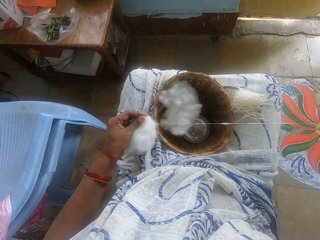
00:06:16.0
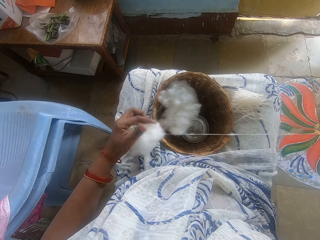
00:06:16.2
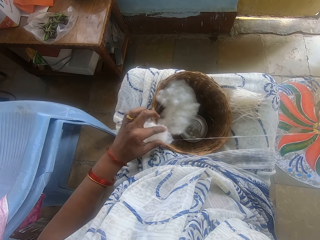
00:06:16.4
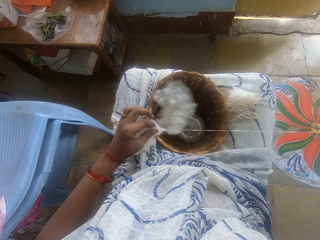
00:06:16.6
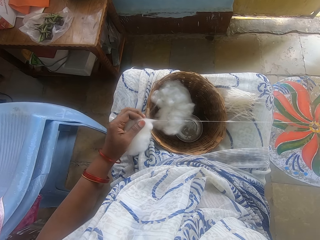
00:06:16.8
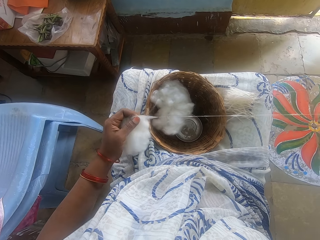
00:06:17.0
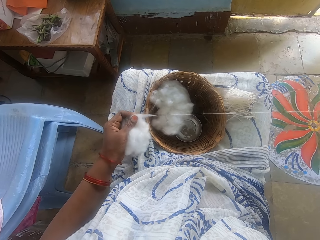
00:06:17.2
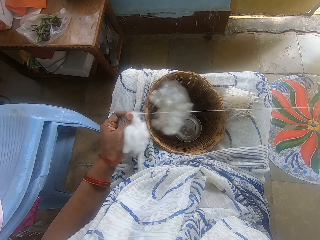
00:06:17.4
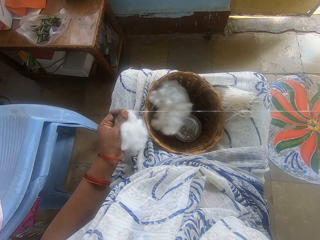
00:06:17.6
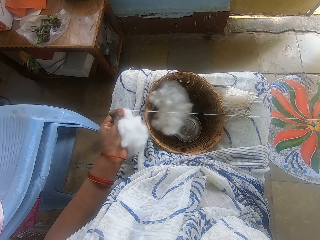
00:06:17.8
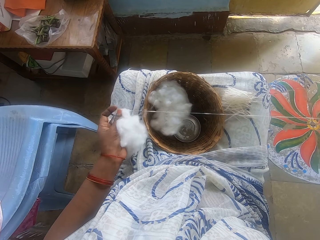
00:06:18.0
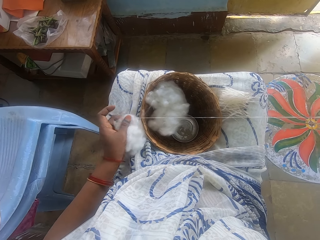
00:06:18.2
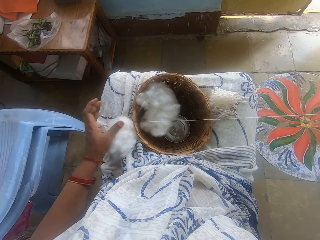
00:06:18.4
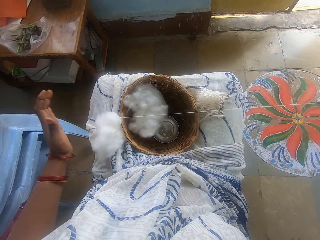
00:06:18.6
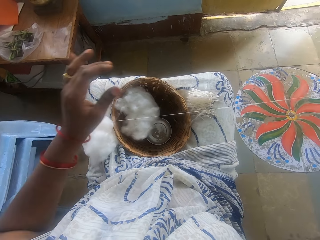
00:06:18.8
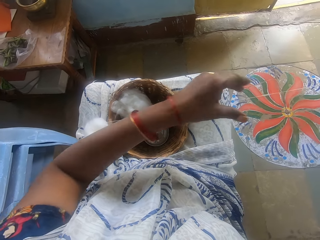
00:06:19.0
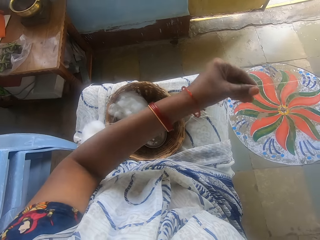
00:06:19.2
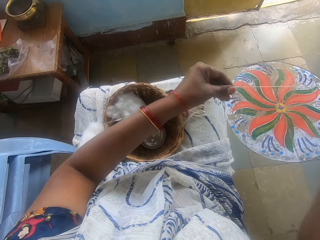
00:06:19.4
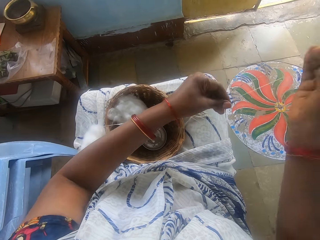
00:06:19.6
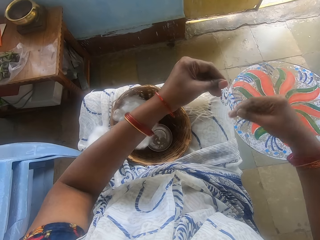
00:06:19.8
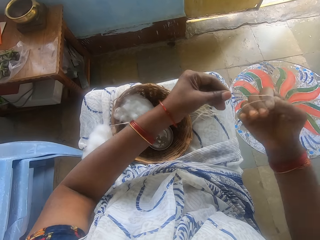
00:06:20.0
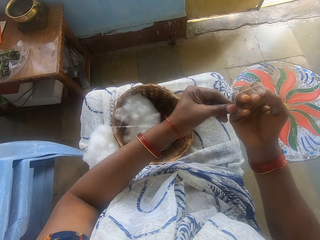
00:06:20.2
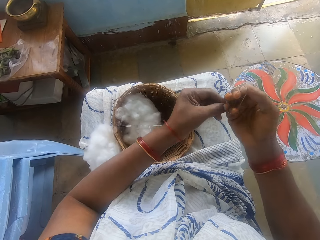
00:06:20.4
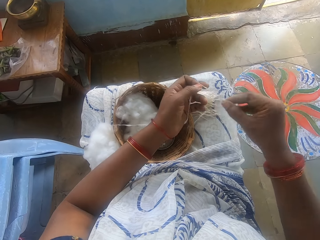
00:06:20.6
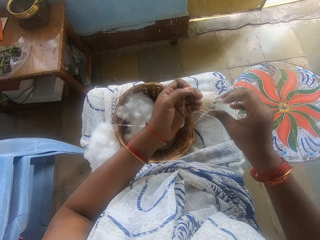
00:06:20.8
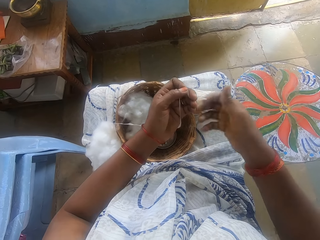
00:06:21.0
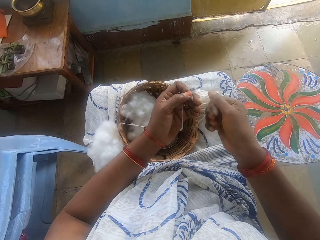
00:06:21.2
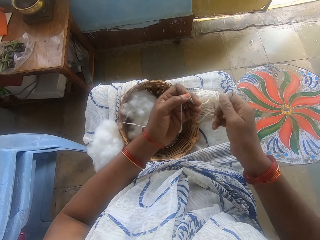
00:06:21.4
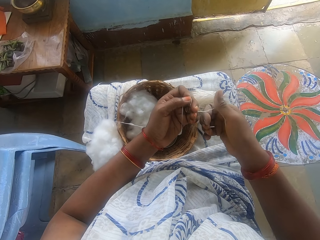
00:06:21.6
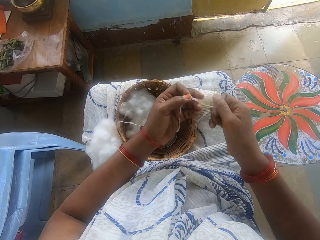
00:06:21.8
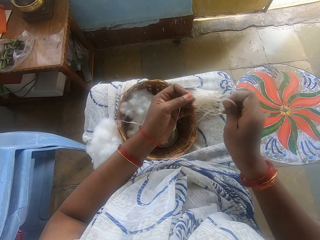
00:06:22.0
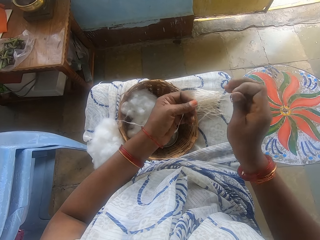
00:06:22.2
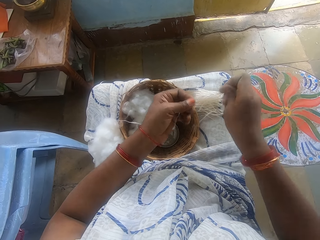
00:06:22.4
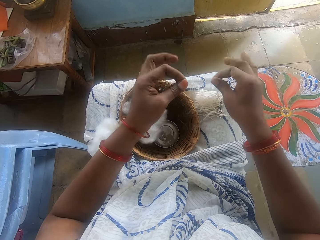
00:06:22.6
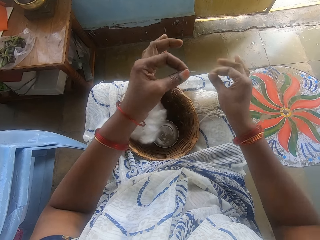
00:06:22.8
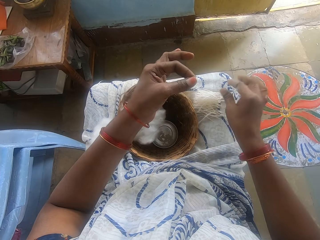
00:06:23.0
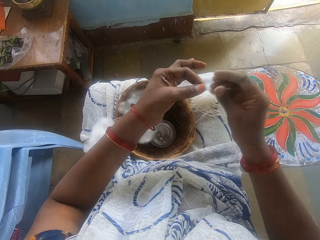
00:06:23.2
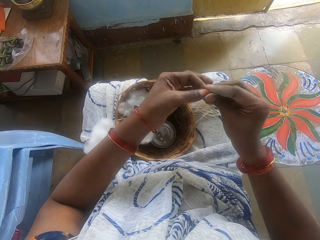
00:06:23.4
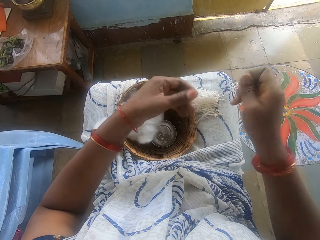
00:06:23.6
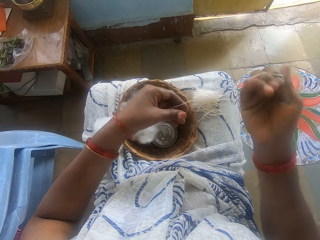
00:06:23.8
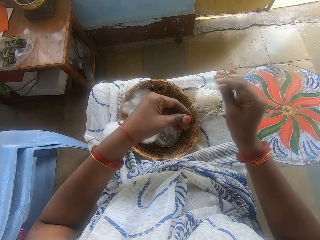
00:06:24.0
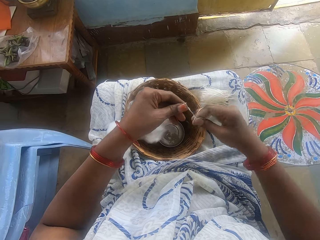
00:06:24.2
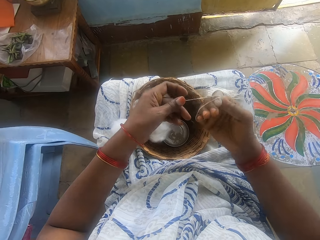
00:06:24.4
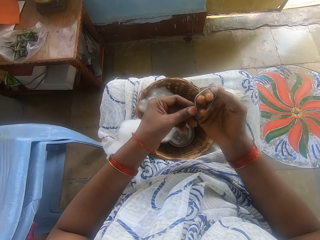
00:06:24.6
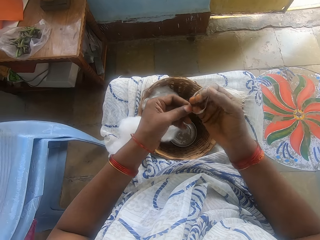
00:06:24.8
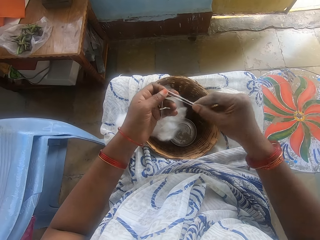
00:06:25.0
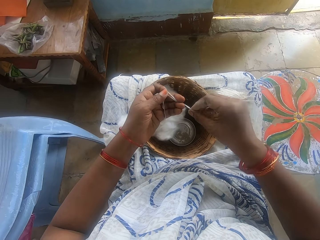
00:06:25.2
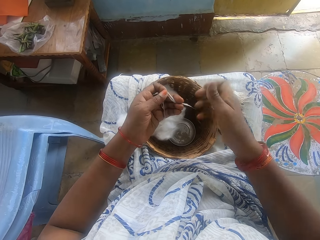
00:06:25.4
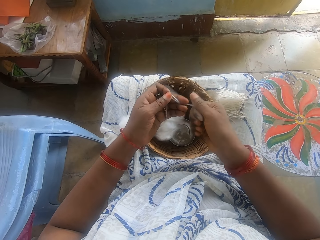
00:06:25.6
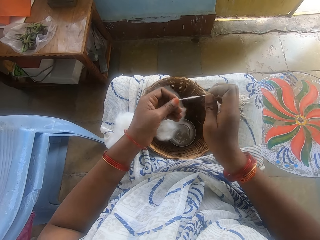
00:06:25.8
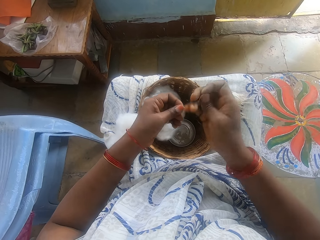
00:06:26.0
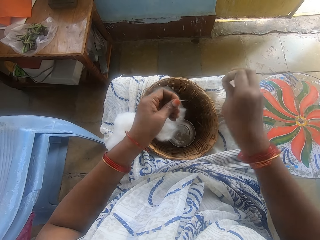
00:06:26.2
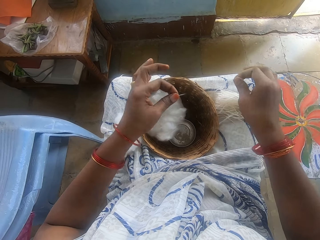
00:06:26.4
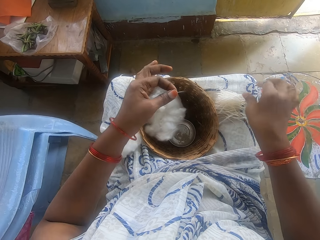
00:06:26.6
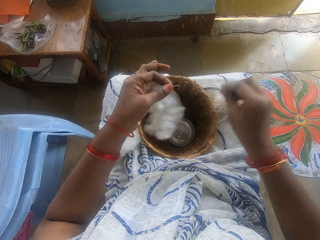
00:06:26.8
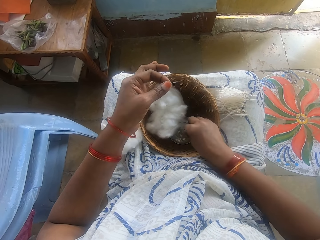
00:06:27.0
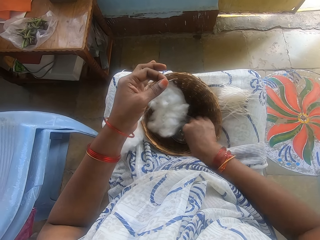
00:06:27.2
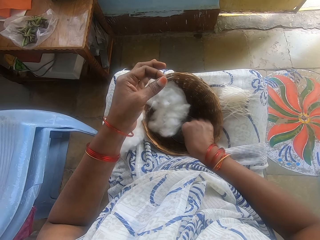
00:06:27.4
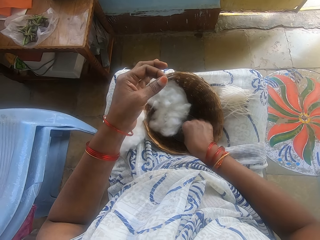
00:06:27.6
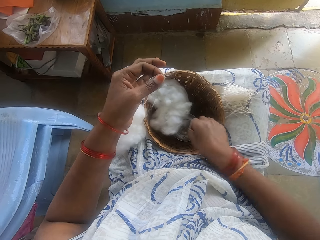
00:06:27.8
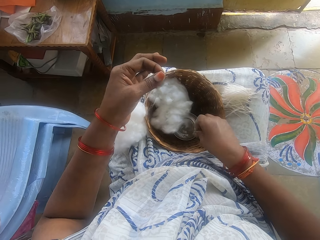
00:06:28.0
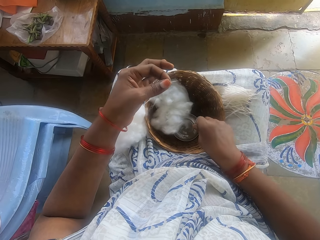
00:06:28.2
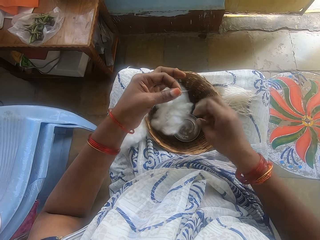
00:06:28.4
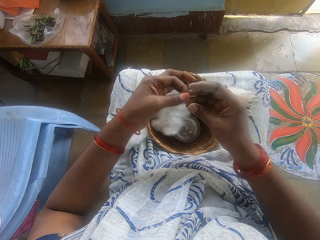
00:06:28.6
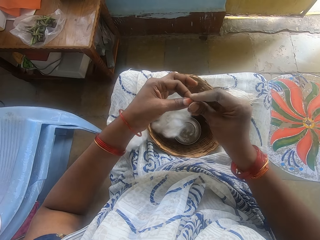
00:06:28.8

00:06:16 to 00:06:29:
The camera wearer holds the cotton with the left hand. She winds the cotton on the hand. She measures the cotton wool. She takes the cotton from the right hand and spins the cotton. She cuts the cotton wool. She drops the cotton wool on her lap, on the others. She winds the cotton on the hand. She measures the cotton wool. She takes the cotton from the right hand and spins the cotton. She cuts the cotton wool. She drops the cotton wool on her lap, on the others. She touches water from the small bowl.

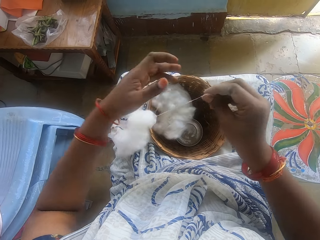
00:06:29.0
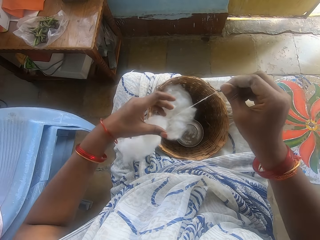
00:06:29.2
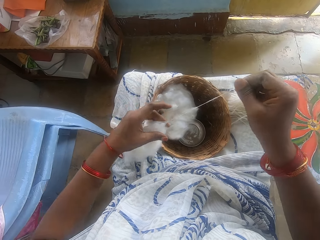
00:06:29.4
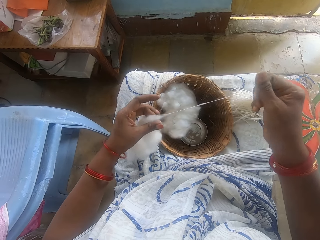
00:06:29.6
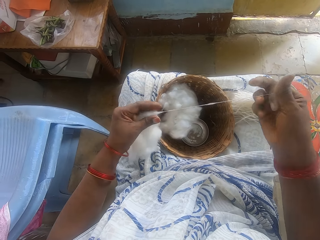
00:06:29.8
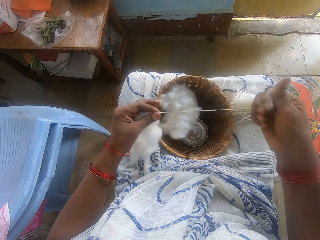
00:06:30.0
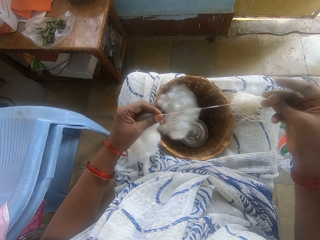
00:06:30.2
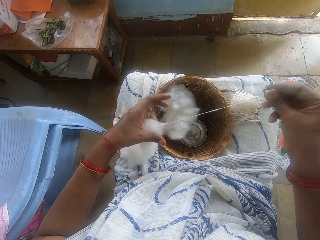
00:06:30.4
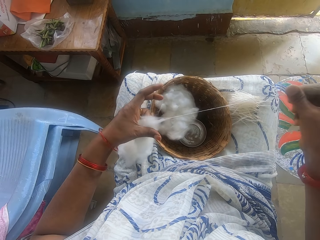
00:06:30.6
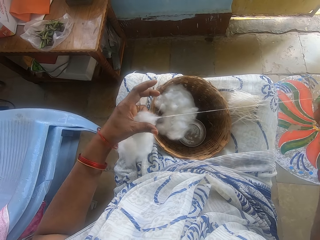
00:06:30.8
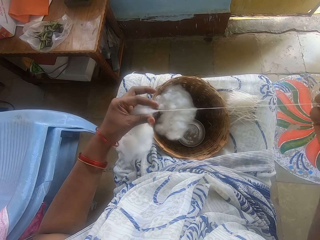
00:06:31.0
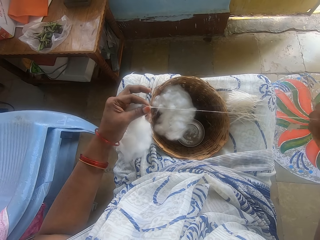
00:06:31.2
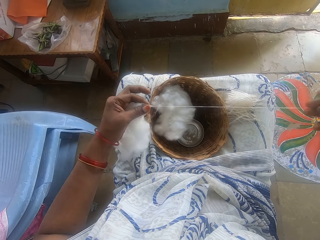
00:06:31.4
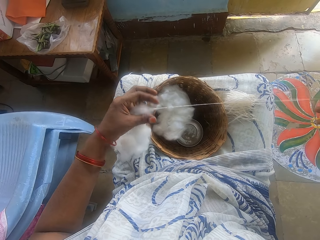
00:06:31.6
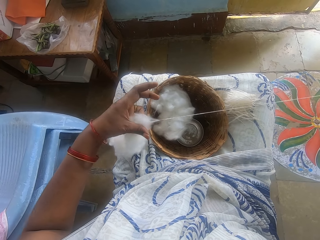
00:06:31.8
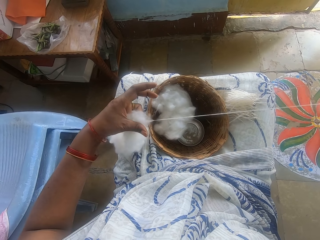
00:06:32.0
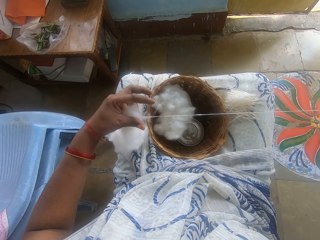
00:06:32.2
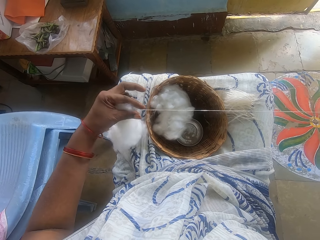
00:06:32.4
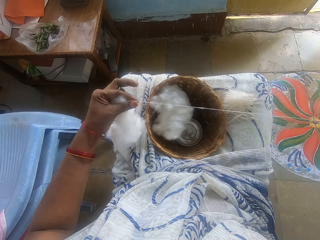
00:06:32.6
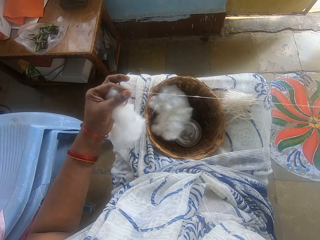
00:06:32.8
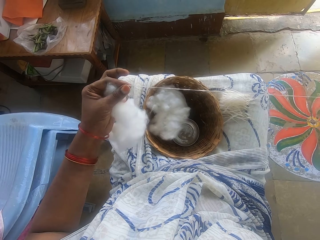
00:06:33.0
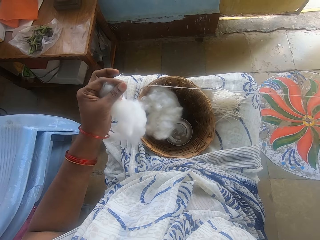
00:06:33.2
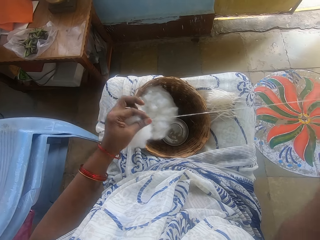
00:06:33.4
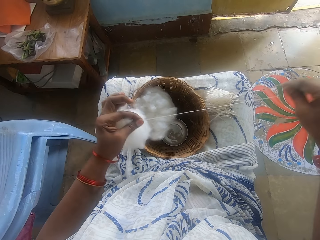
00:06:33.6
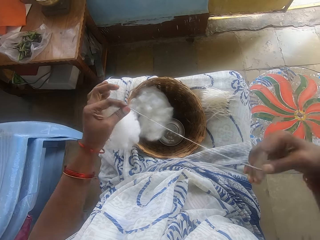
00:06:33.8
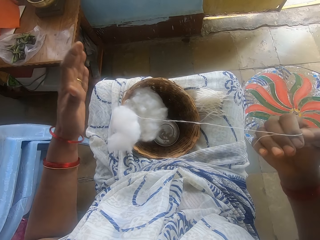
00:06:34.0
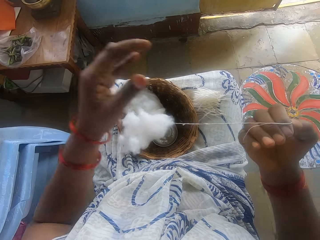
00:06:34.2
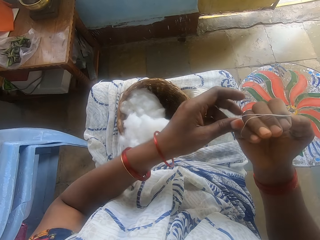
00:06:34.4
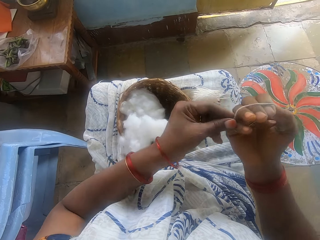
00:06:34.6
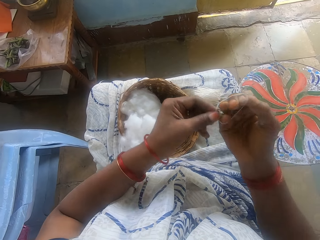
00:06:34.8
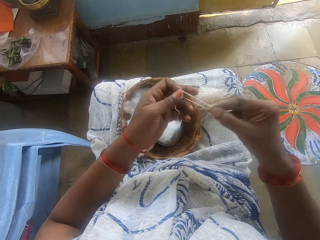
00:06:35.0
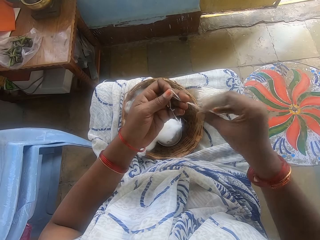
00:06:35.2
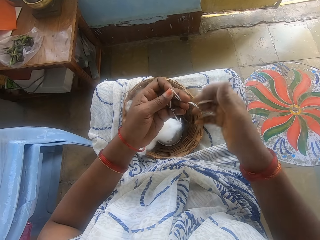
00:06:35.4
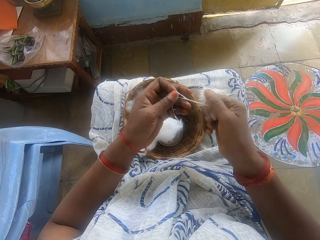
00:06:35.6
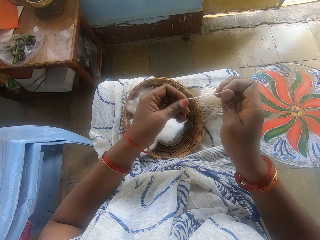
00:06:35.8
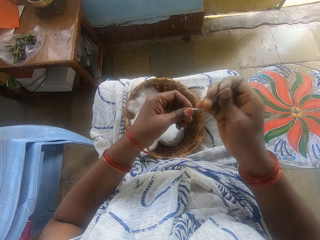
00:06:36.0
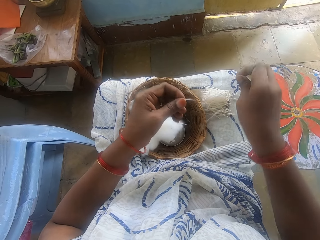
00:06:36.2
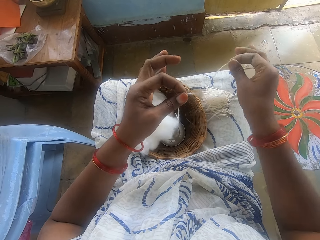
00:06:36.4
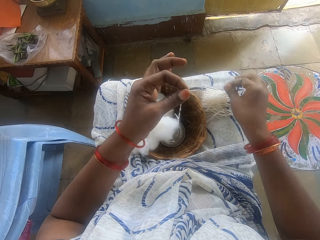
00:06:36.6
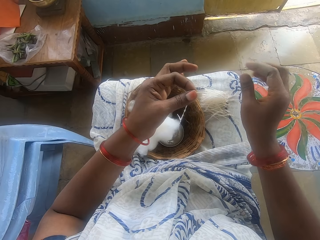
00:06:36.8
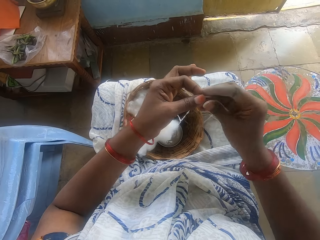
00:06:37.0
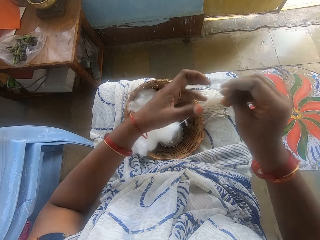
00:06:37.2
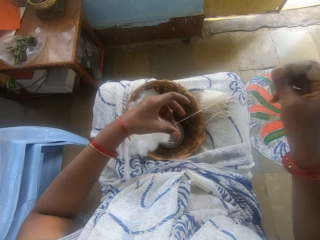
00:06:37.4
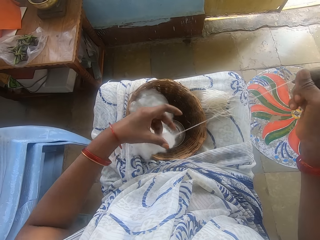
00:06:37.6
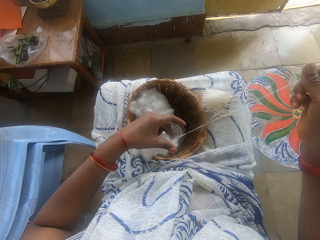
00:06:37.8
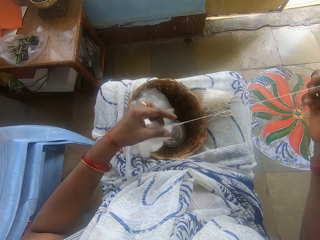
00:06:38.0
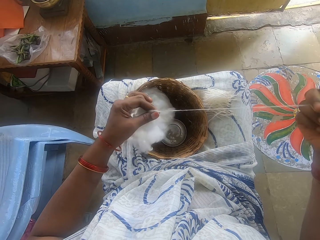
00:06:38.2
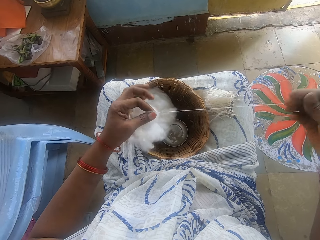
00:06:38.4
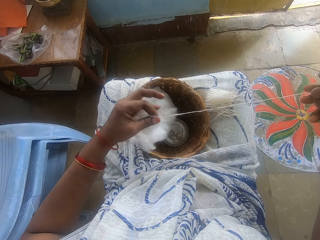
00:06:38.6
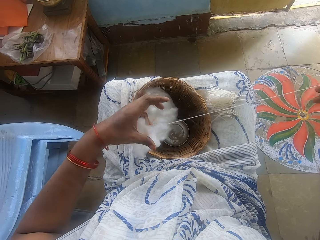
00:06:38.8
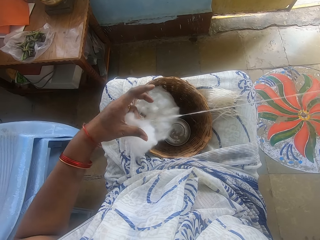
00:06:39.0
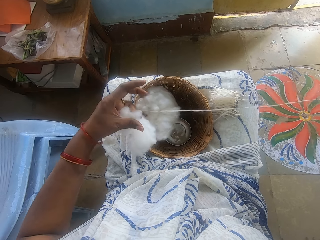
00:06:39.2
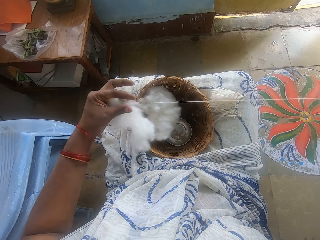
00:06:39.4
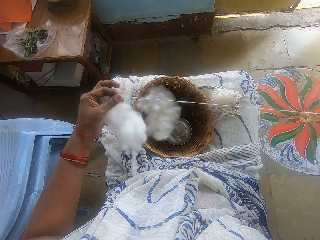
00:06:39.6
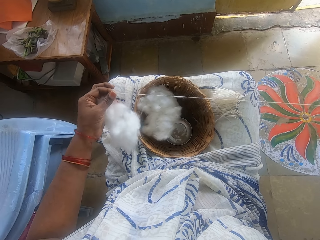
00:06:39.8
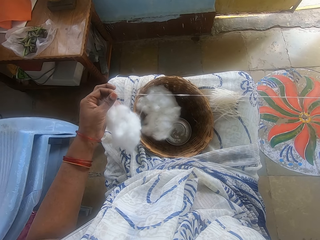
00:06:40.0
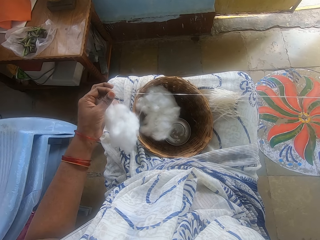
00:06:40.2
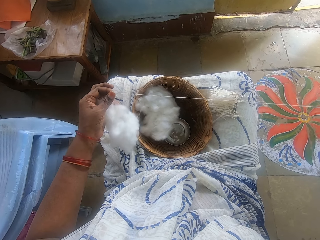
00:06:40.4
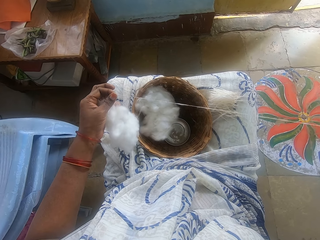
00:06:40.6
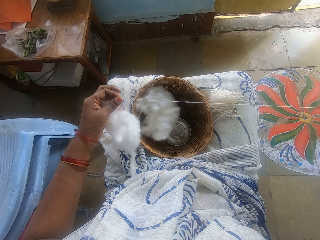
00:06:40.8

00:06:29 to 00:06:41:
The camera wearer pulls the cotton. She threads the cotton wool. She spins the cotton. She winds the cotton on the hand. She measures the cotton wool. She takes the cotton from the right hand and spins the cotton. She cuts the cotton wool. She drops the cotton wool on her lap, on the others. She pulls the cotton. She threads the cotton wool. She spins the cotton.
